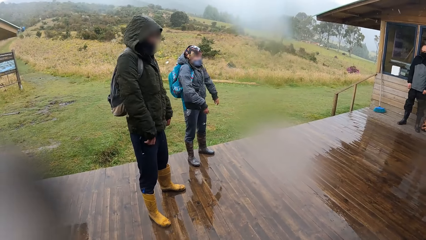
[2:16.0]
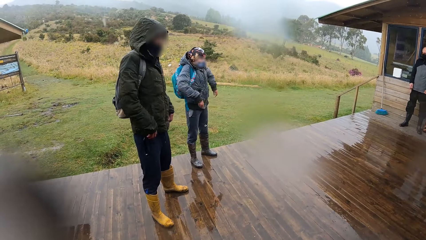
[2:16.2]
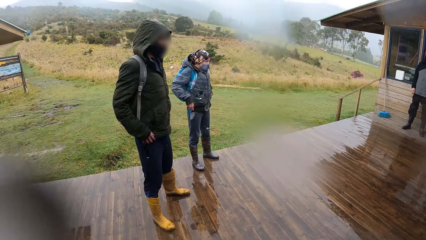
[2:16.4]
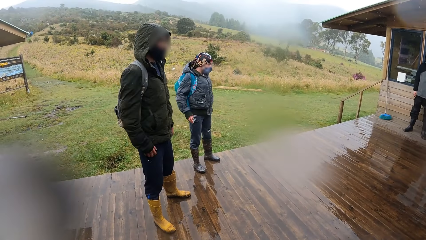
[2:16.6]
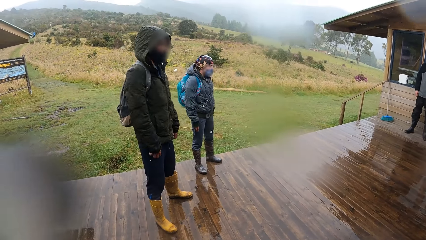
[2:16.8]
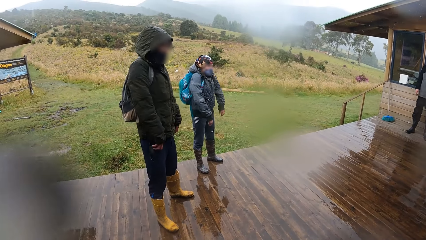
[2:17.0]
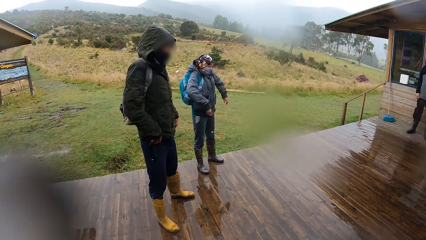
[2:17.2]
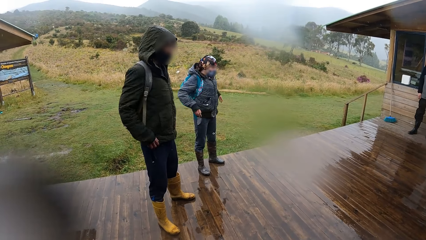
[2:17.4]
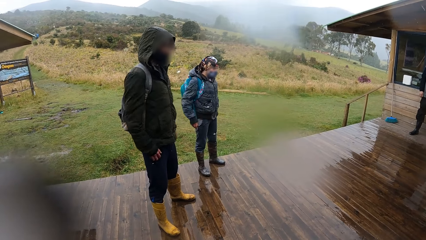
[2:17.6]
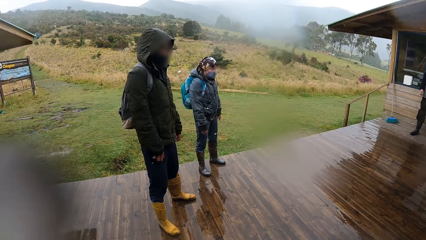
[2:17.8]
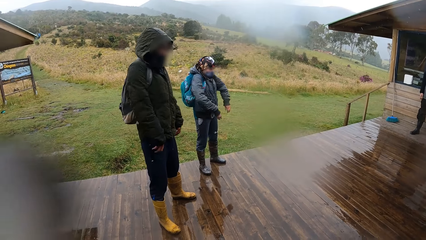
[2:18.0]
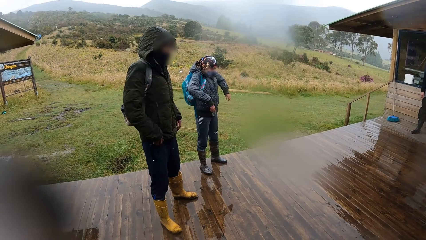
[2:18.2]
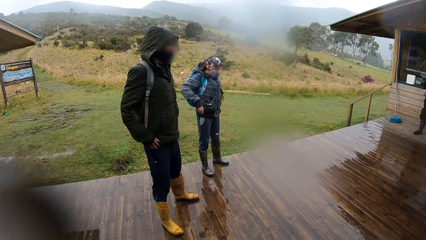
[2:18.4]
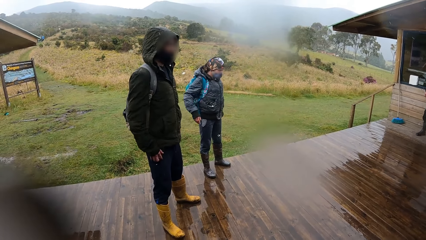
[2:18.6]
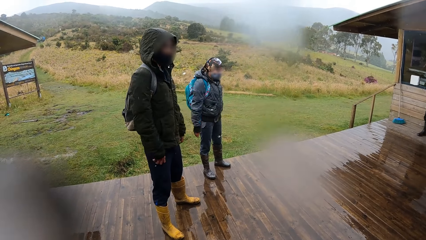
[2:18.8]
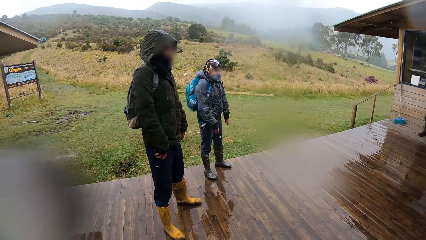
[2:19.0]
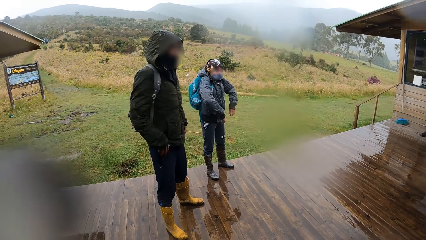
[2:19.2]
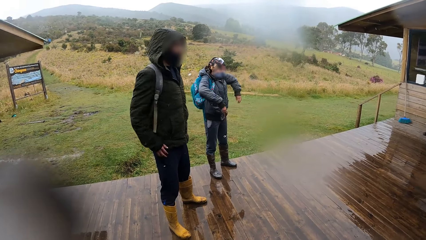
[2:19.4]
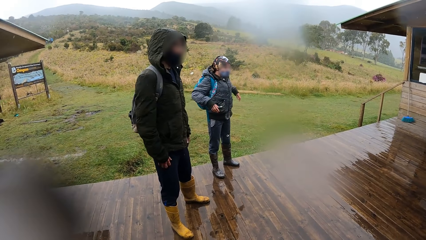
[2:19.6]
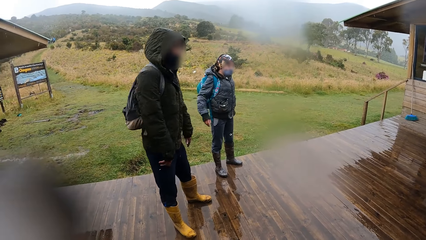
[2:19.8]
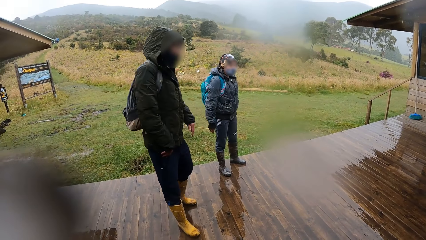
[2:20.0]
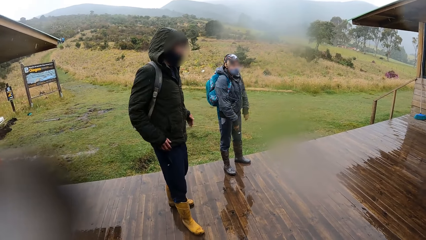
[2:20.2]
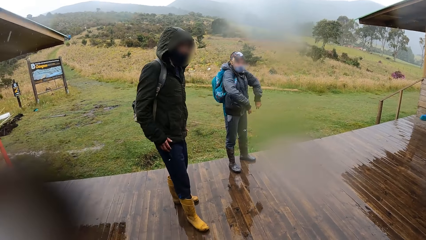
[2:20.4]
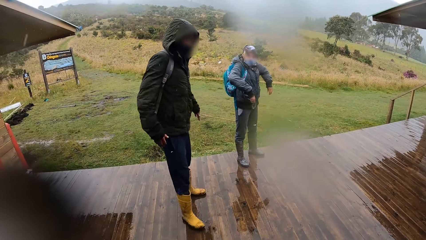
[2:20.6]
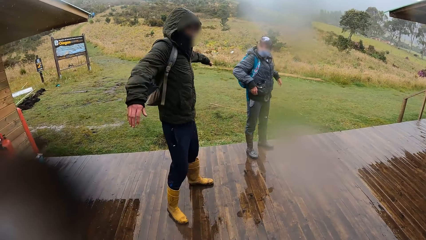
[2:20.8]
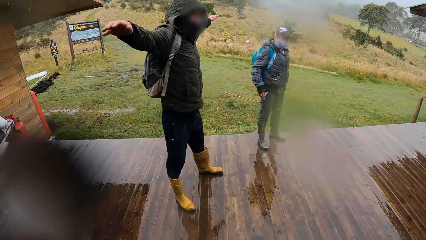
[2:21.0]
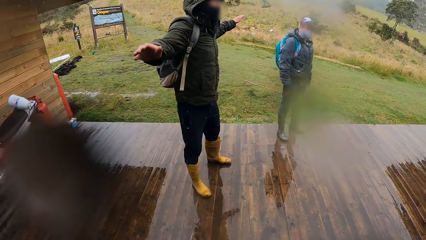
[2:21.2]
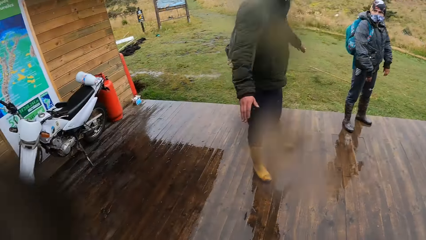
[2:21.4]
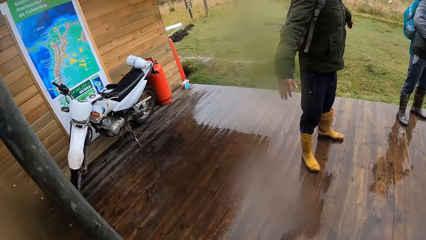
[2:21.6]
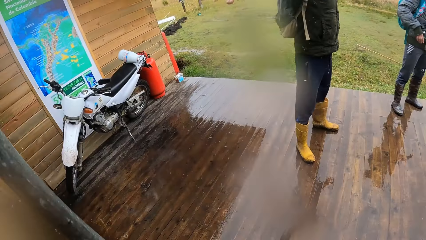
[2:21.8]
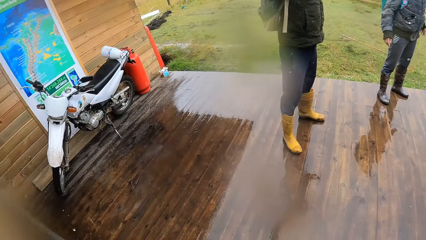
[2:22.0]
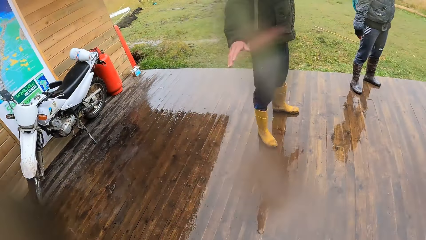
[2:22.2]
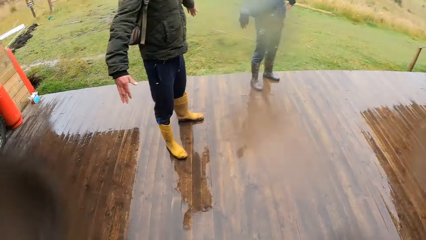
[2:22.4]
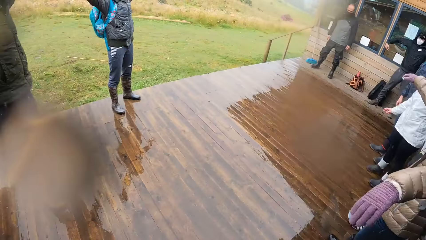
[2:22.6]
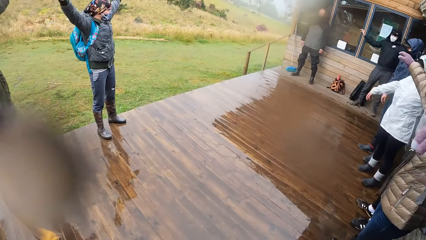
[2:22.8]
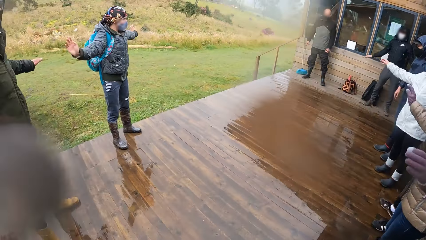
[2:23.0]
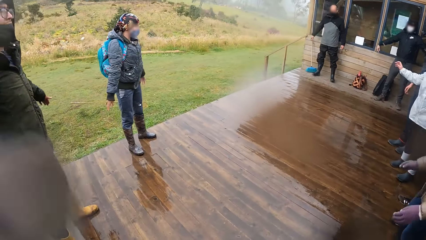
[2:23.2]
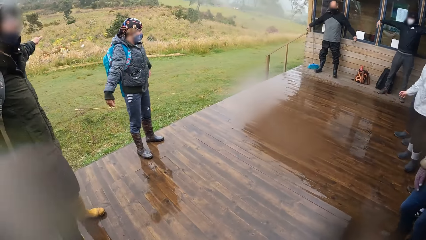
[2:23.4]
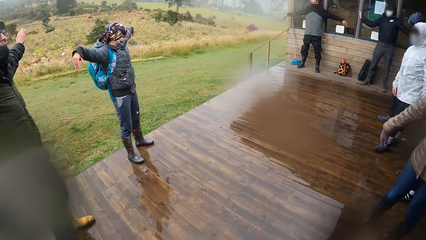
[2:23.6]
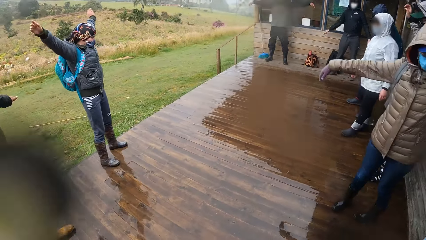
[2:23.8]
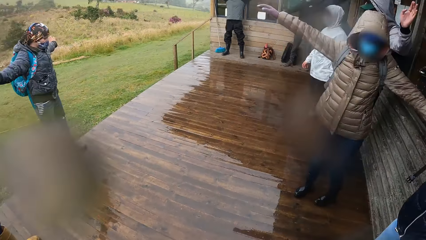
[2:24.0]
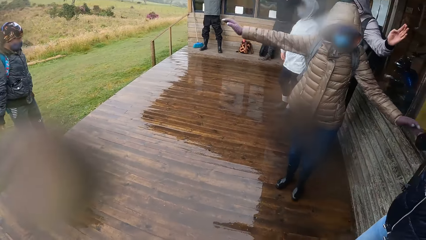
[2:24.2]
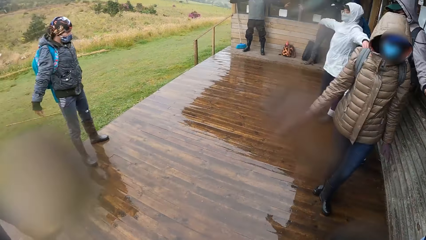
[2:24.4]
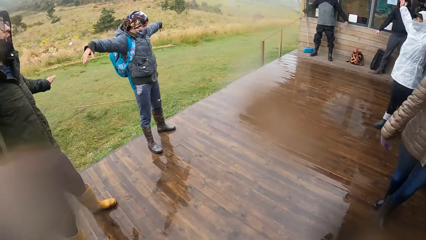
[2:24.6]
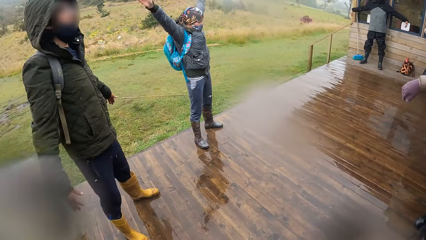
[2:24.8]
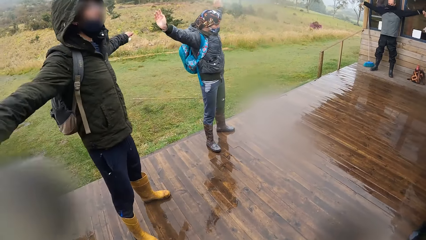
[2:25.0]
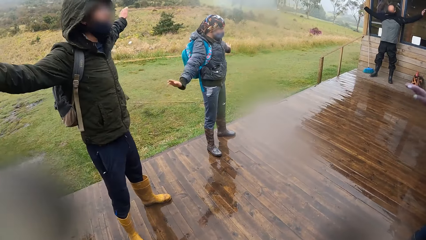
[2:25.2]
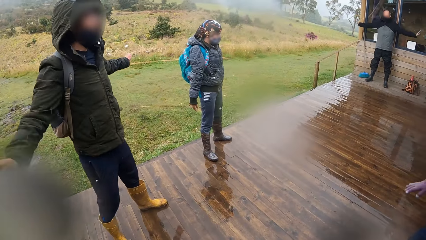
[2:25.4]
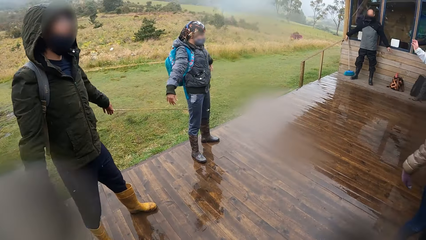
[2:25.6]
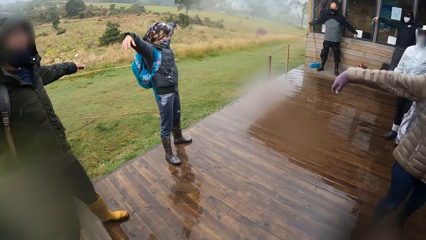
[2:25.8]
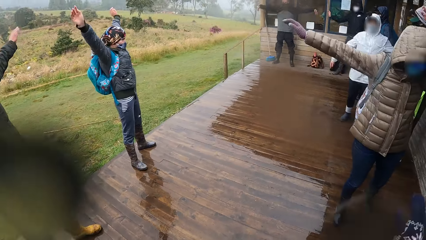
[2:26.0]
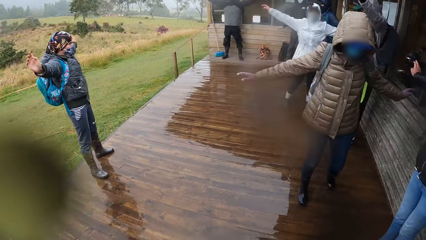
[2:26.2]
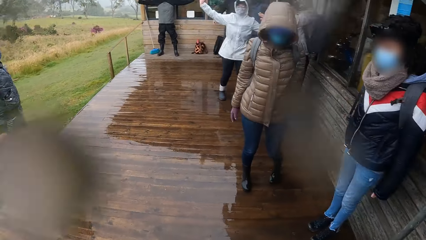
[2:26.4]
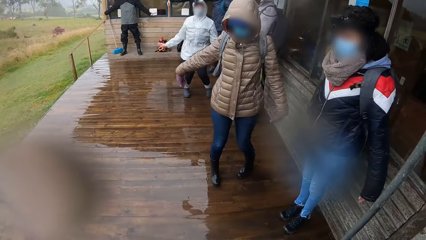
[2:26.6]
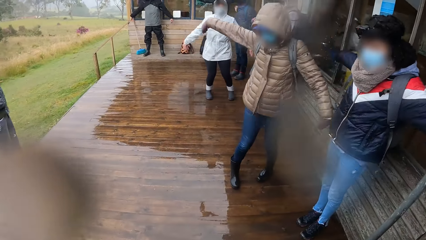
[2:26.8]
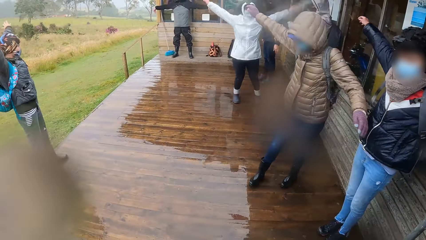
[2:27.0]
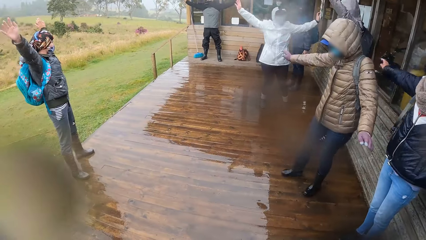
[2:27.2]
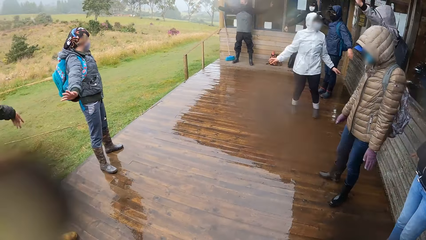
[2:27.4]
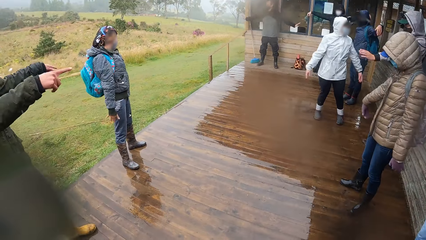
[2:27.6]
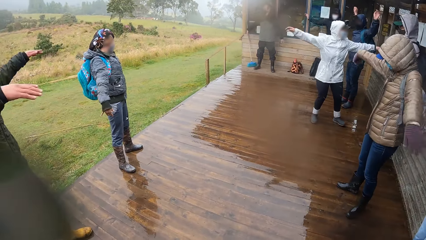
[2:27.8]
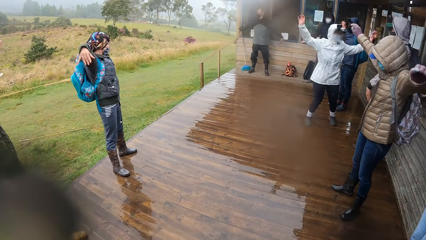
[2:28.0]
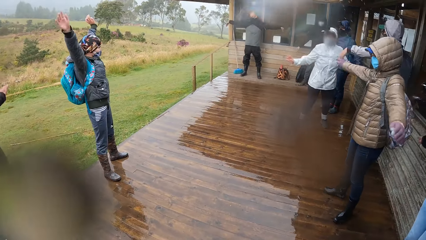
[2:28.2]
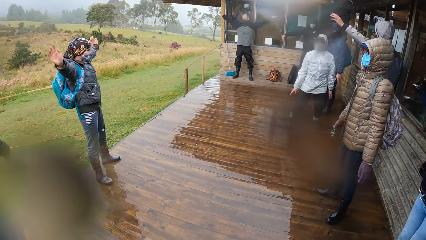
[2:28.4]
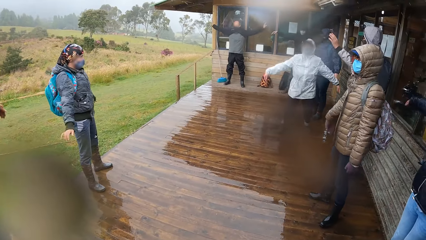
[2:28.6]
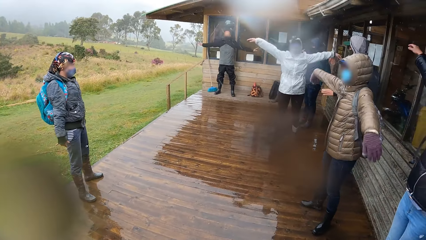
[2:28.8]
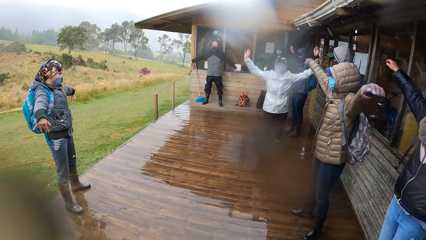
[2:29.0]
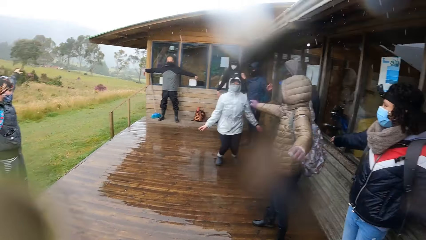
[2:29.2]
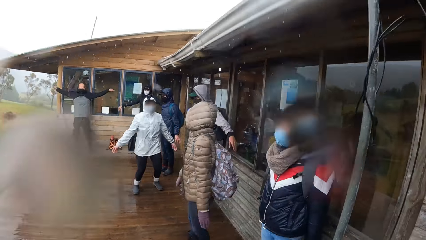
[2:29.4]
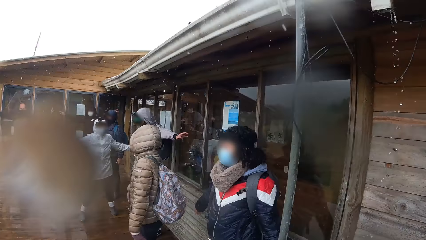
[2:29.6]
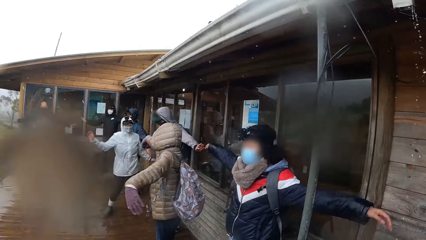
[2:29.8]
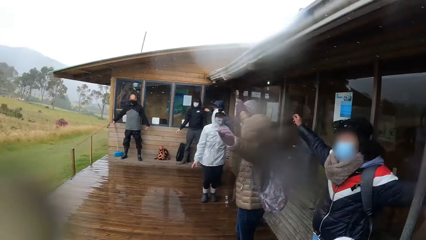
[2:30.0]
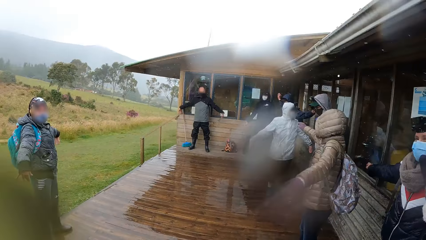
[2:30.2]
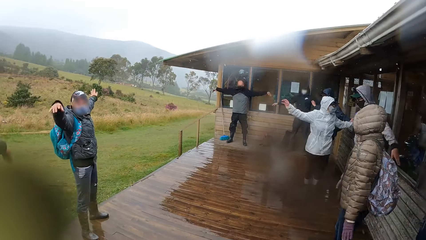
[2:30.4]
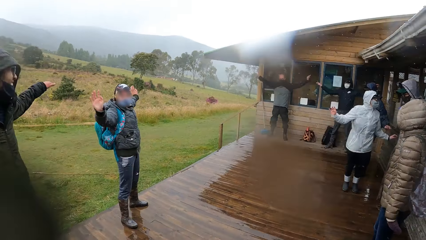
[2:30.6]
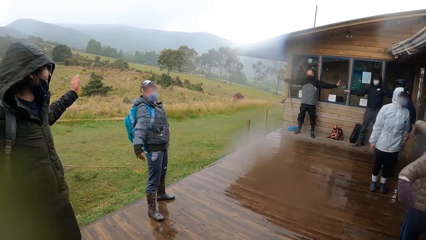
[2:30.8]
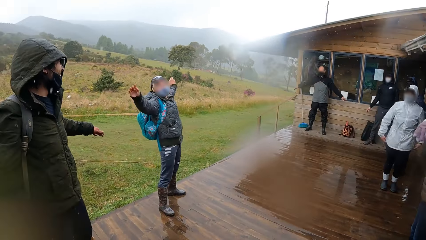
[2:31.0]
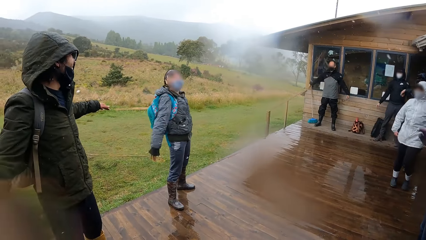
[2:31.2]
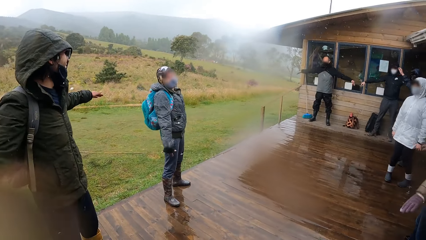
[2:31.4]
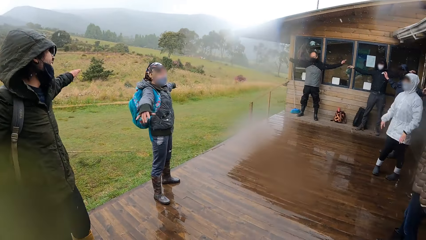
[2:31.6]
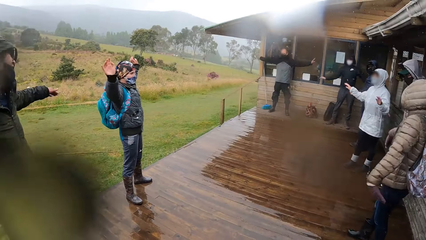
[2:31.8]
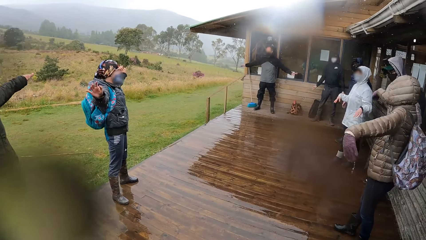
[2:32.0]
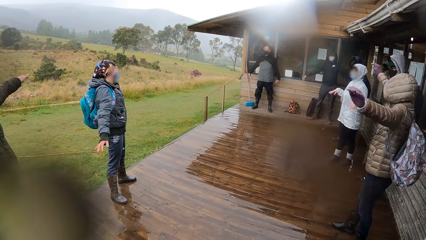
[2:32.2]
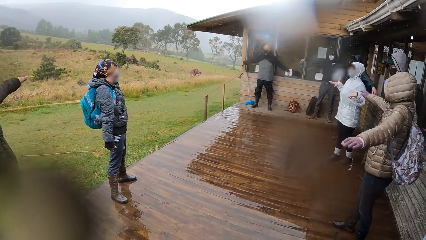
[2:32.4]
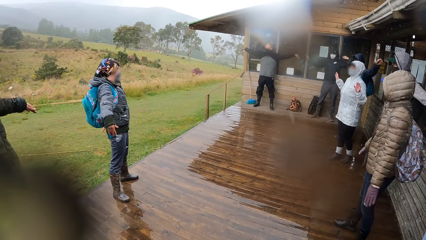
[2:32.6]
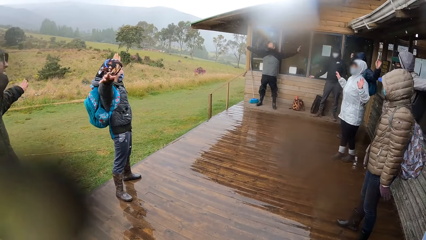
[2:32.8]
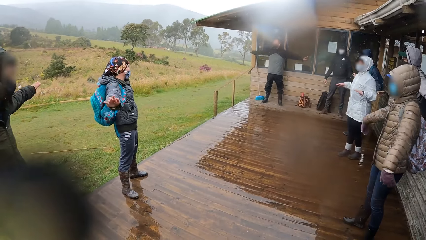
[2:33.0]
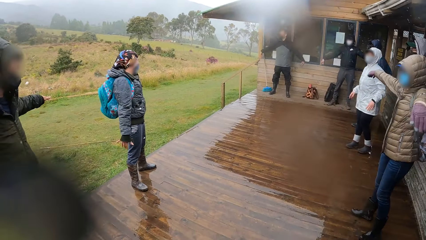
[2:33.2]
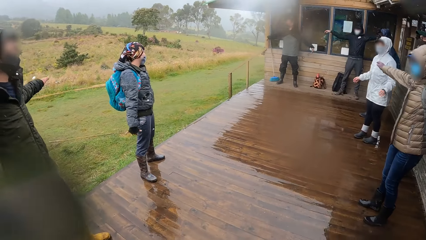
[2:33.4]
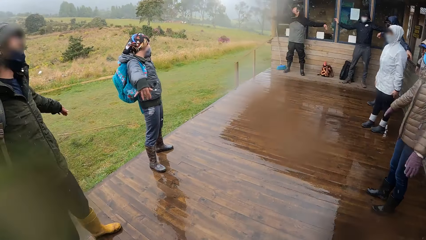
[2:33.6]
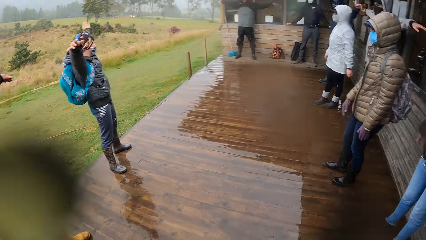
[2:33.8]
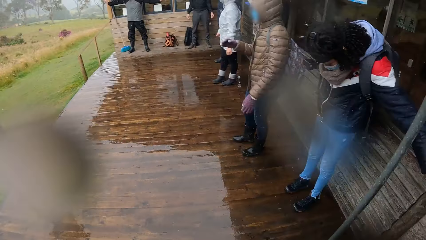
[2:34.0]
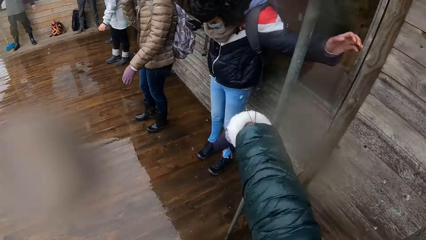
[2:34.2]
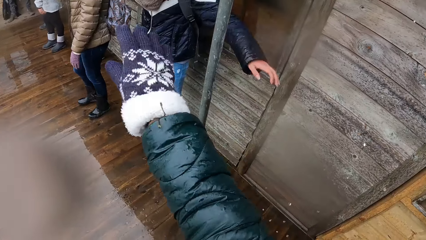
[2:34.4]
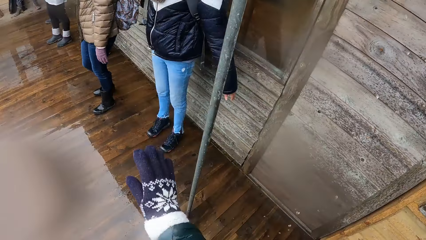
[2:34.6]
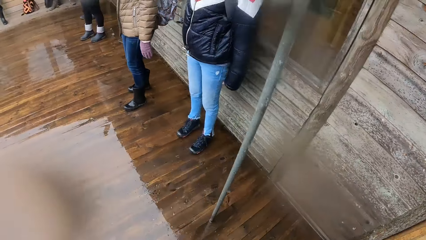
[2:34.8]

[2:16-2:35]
A man and the group of people flap their hands. Another man stretches his hands. A third man stretches his hands. The camera wearer looks around the veranda. The third man stretches his hands. The second man stretches his hands.
